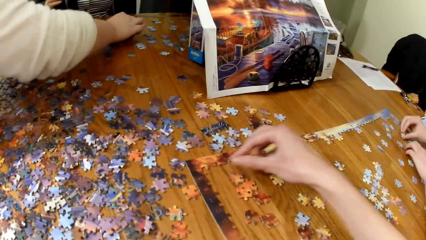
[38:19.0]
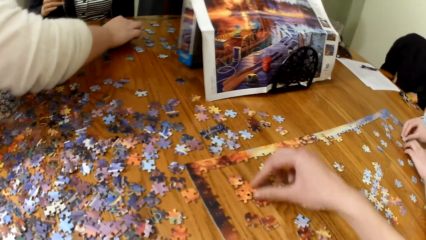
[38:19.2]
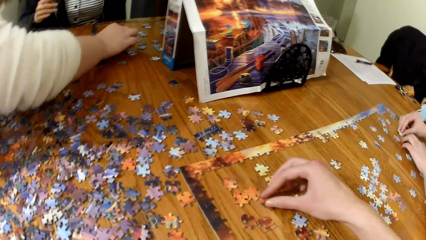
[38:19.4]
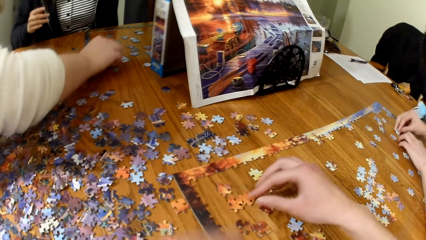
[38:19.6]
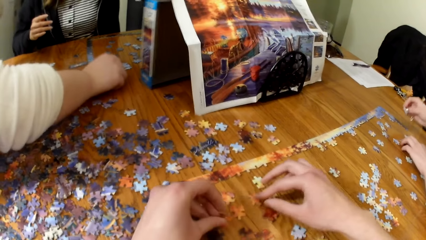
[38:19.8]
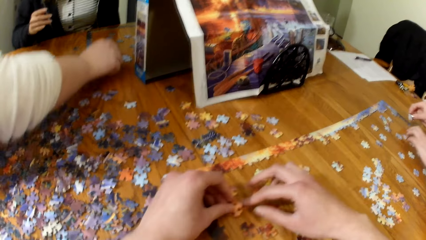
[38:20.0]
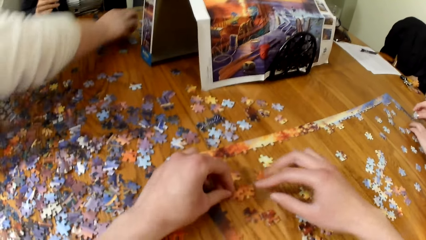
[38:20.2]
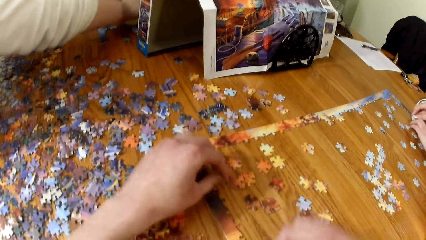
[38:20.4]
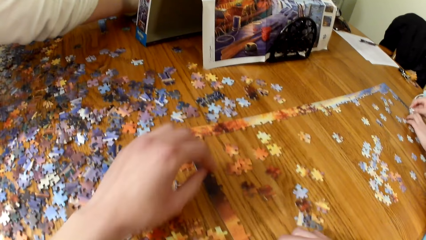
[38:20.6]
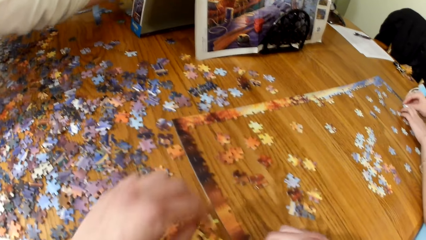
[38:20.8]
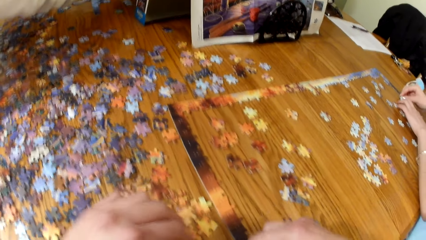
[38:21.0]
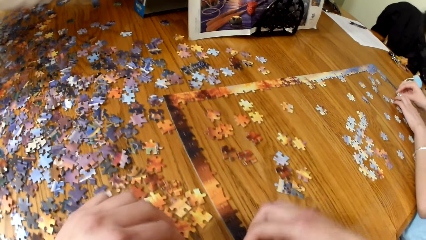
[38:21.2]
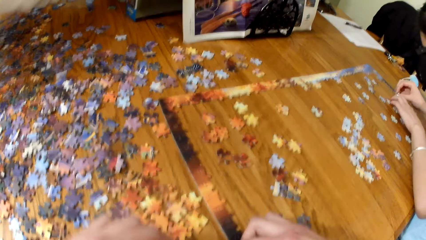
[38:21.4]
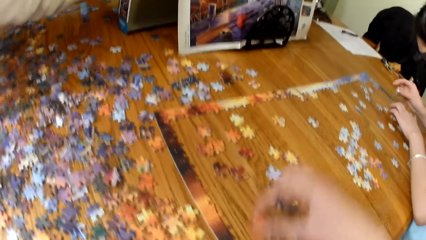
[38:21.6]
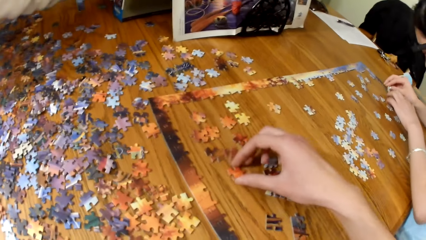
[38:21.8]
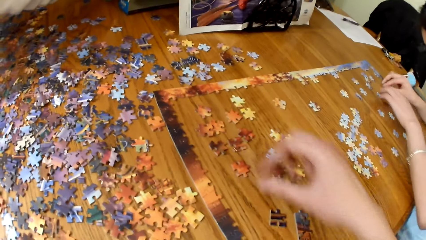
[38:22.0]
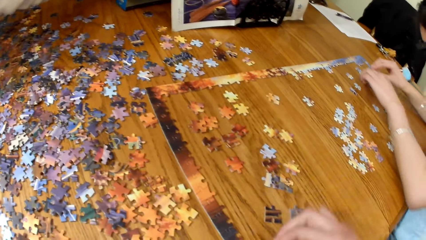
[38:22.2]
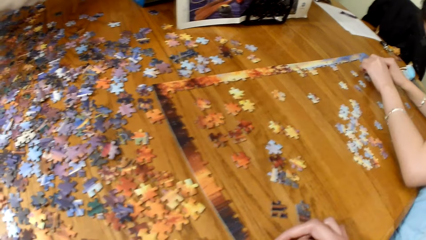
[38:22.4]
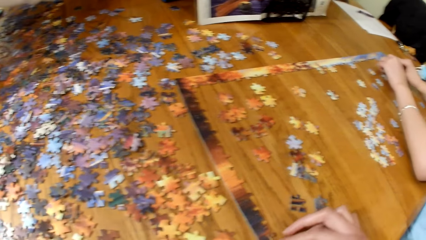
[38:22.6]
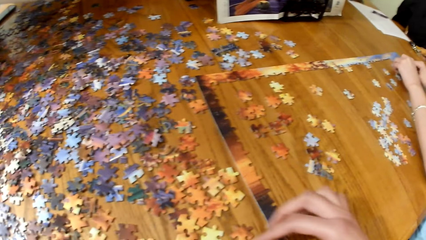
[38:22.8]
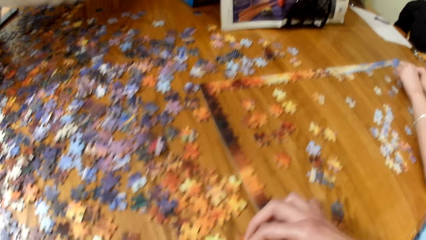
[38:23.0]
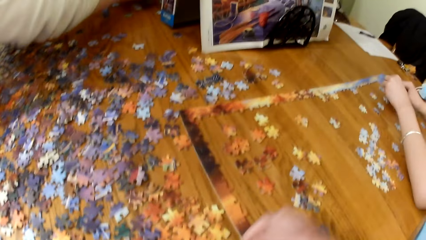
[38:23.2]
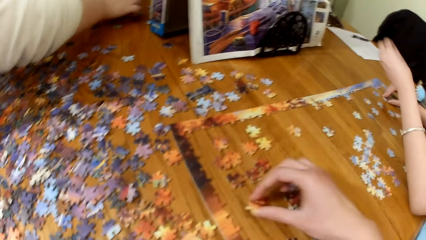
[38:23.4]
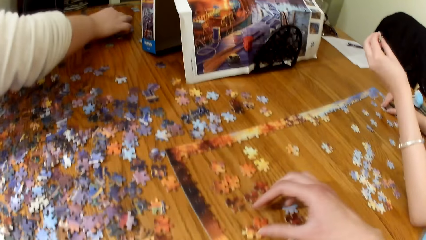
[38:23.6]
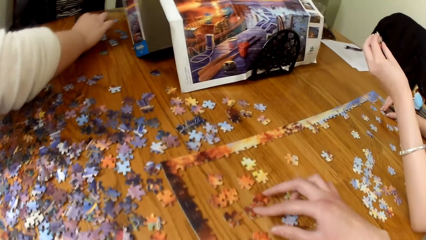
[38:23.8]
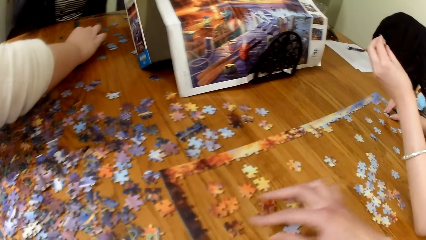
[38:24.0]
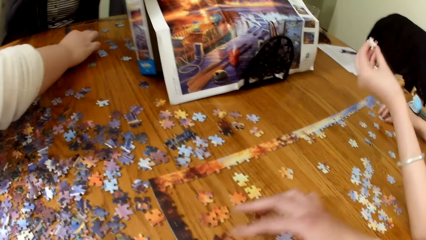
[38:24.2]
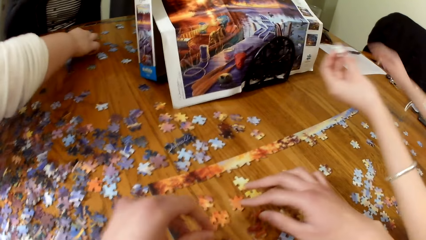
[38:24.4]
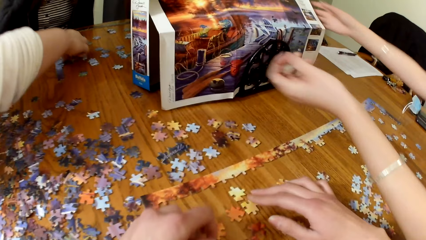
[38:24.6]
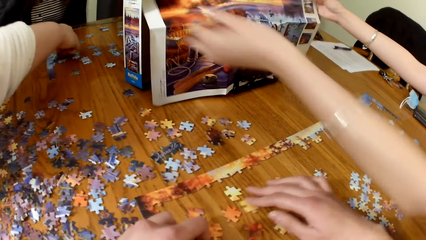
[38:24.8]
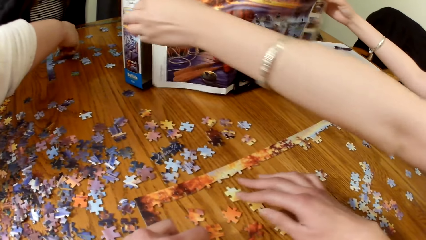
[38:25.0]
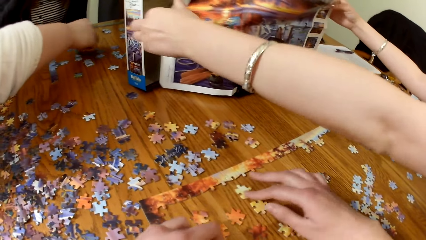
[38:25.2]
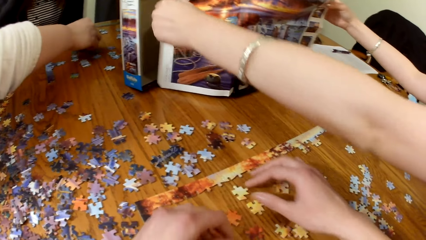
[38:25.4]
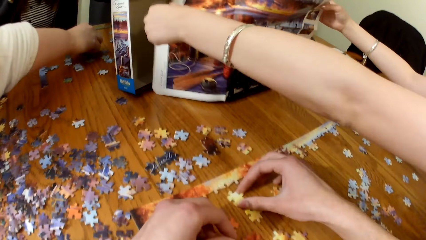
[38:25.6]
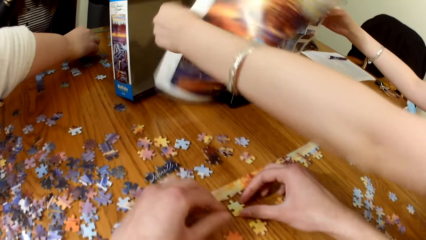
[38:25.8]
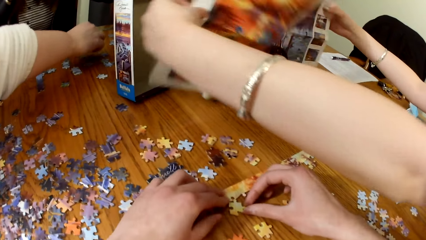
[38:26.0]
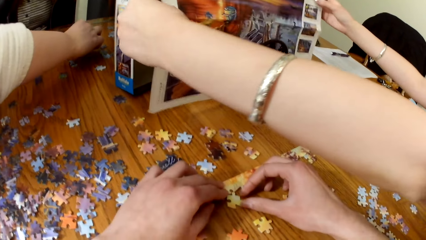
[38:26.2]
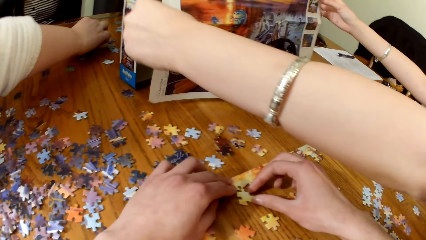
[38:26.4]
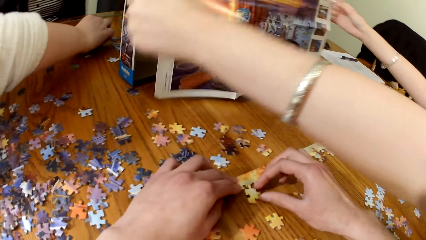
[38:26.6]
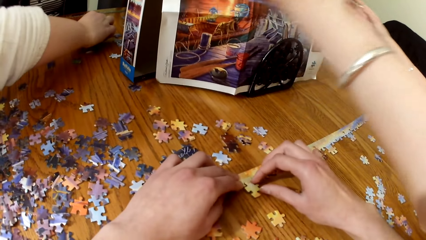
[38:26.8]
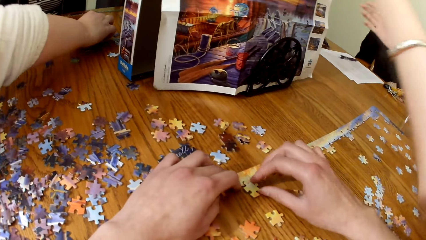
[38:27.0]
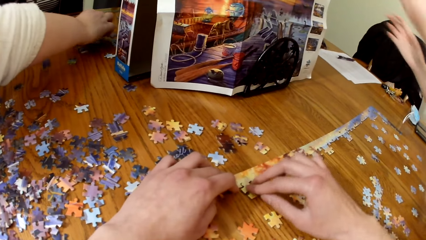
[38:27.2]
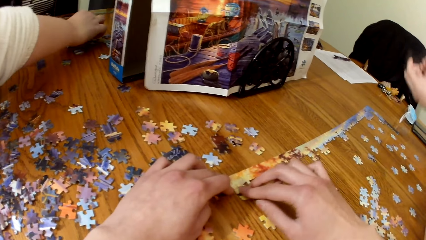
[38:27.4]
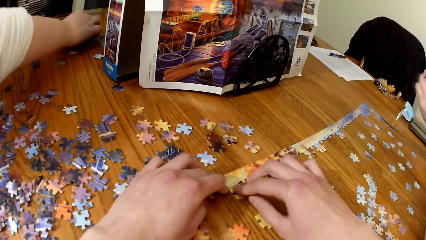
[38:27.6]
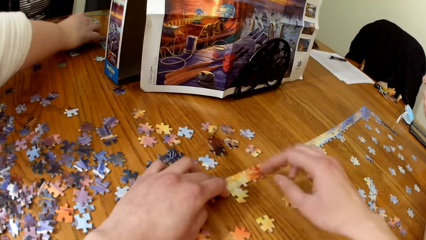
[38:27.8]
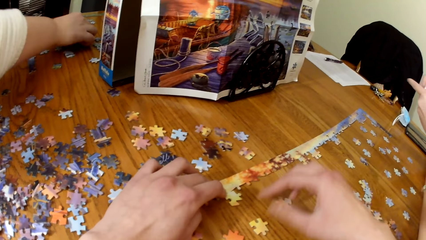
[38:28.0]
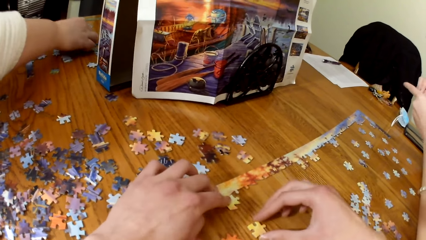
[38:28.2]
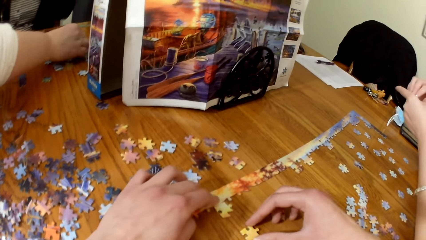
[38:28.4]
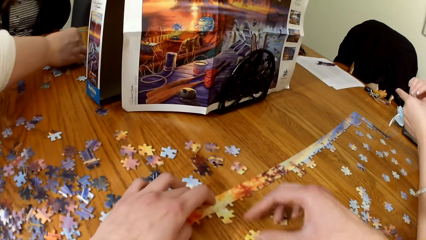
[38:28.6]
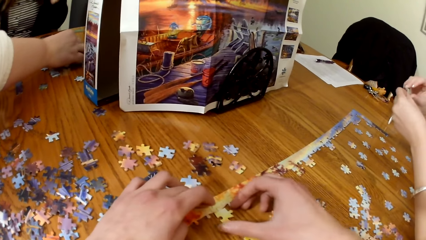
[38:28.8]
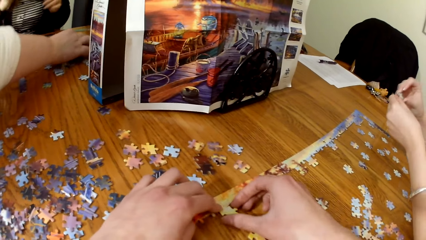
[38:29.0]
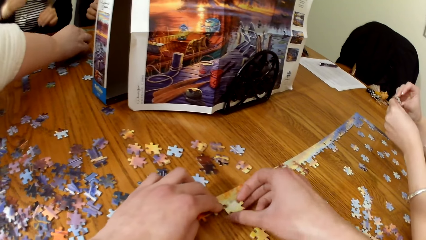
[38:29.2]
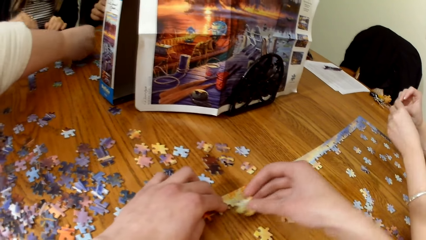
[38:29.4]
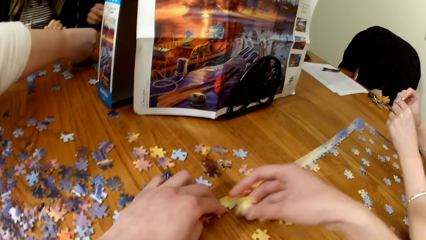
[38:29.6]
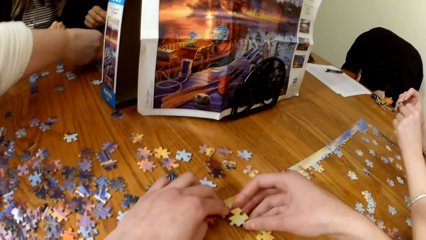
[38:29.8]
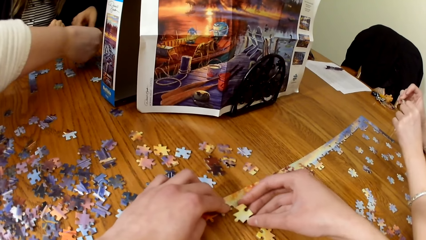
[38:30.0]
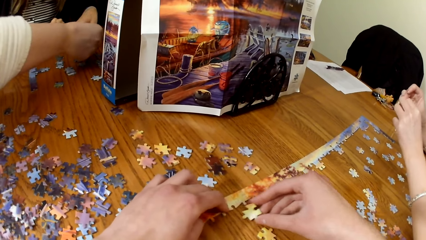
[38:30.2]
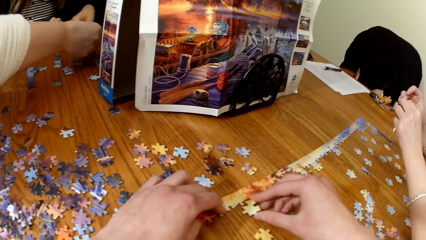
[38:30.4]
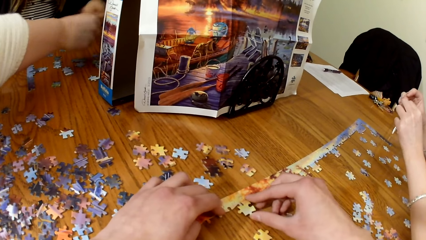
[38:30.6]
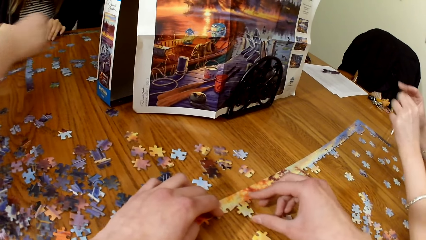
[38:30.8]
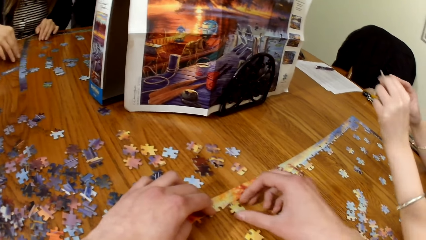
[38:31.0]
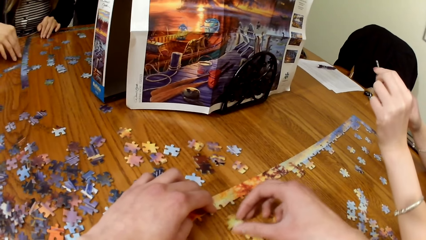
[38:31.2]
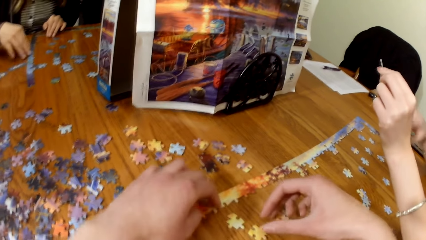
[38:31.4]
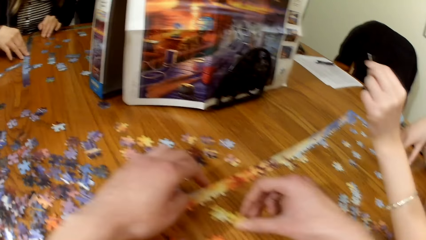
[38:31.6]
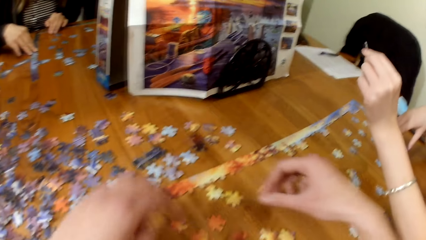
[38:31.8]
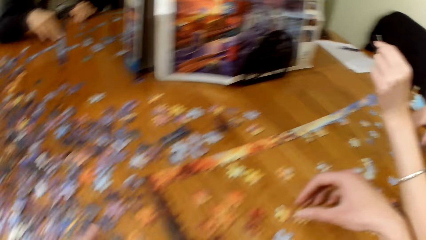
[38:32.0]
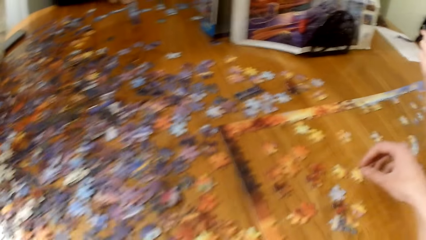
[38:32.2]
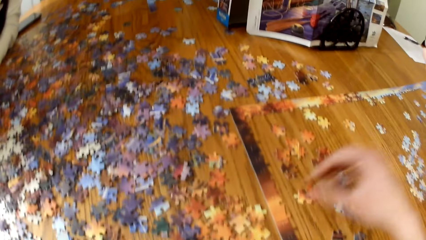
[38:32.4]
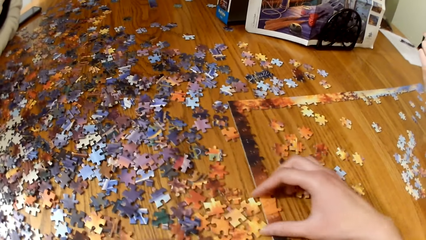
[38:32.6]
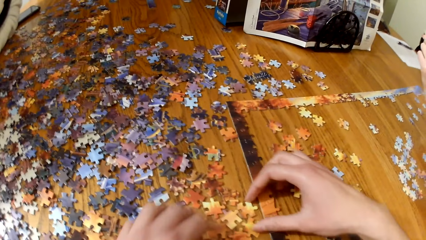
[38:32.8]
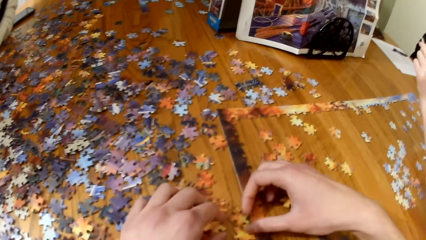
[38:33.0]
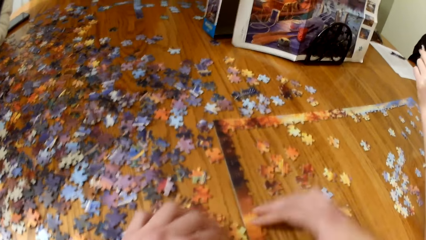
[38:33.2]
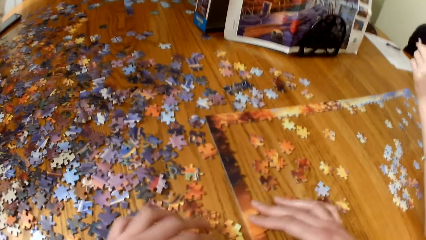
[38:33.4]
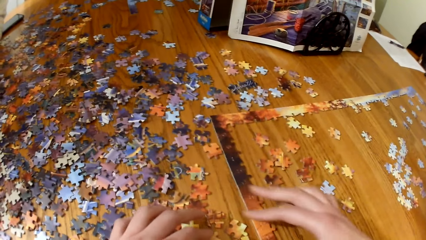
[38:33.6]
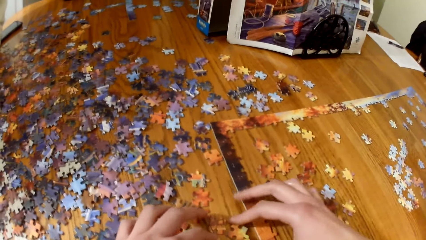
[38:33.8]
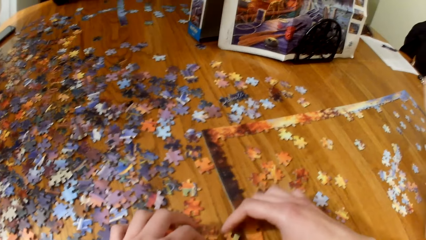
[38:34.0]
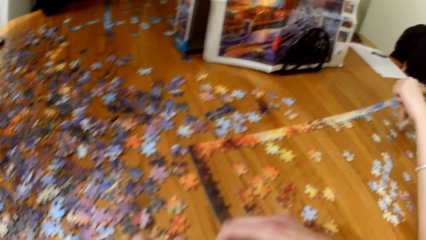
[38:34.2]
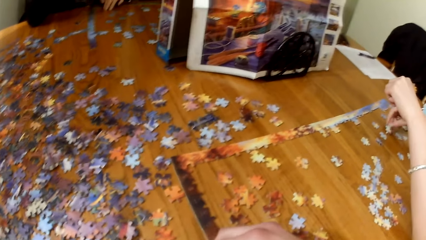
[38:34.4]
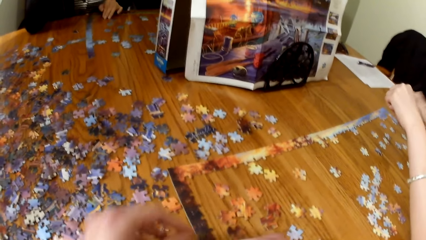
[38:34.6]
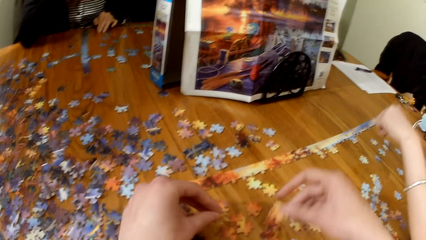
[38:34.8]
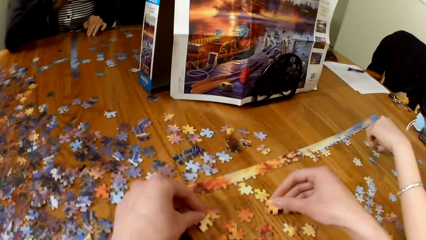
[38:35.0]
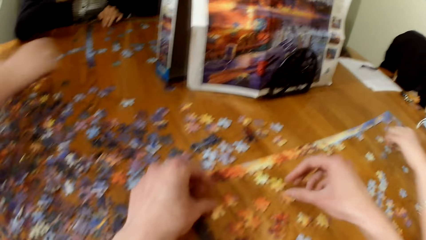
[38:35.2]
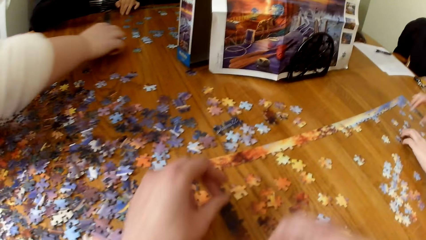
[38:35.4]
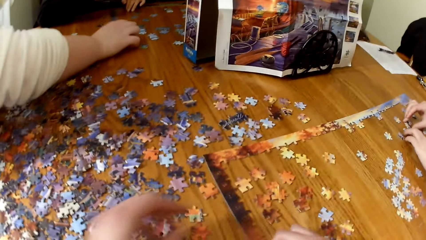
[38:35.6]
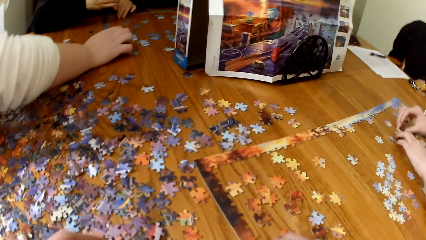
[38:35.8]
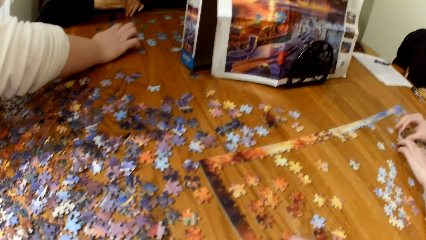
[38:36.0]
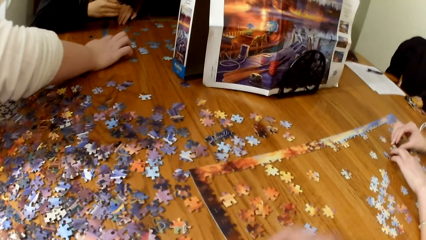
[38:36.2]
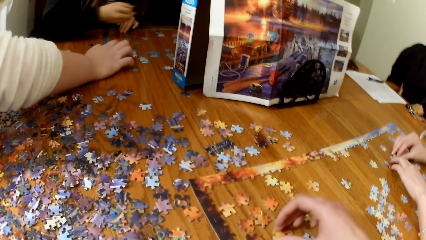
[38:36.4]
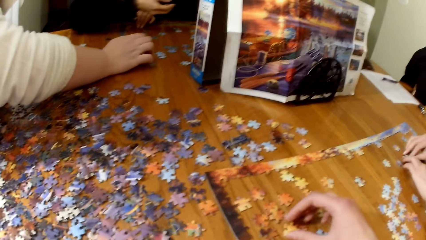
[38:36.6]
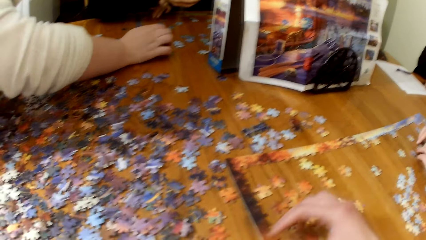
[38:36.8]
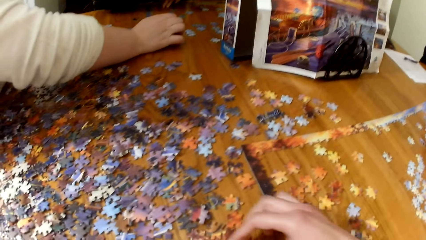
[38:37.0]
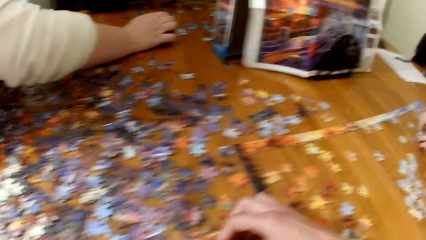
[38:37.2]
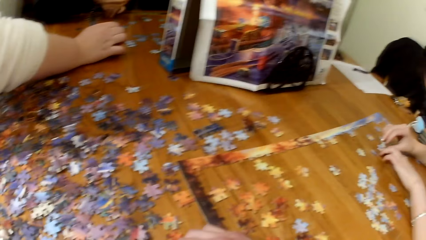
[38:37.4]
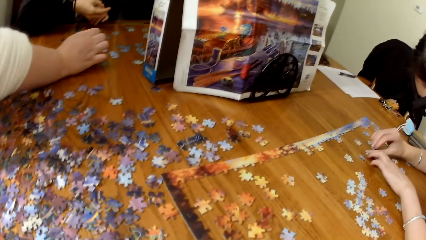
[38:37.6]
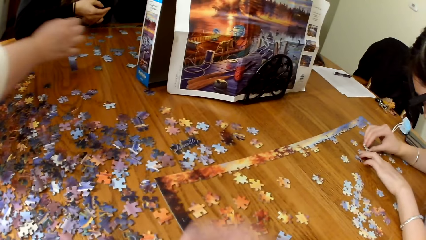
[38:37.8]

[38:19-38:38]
The camera wearer places a puzzle piece on the table. They look for puzzle pieces. They place a puzzle piece on the table again. A woman looks for puzzle pieces, lifts the puzzle piece, touches the paper and lifts the puzzle board. The camera wearer plays the jigsaw puzzle. They look for puzzle pieces. They pick up a puzzle piece. They place the puzzle piece on the table.
